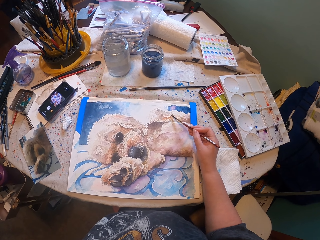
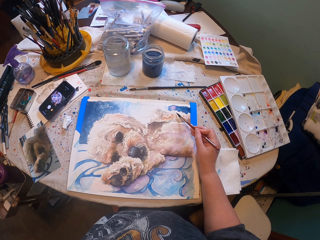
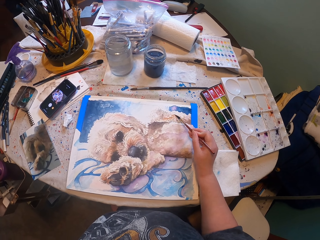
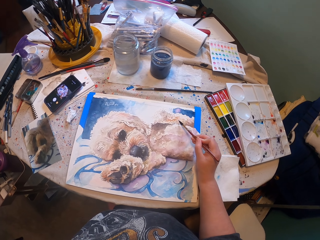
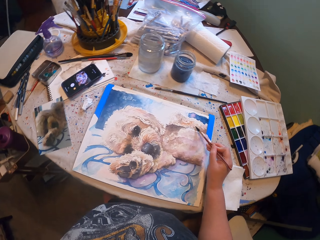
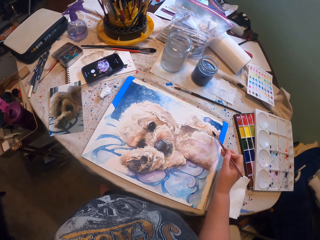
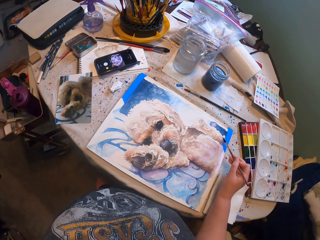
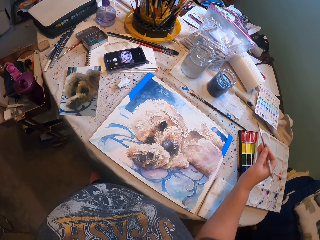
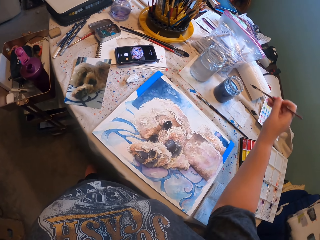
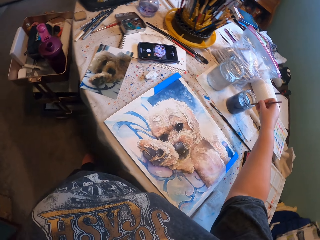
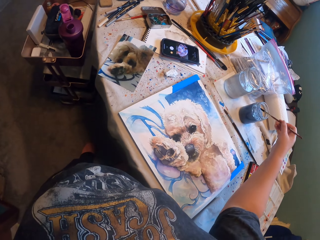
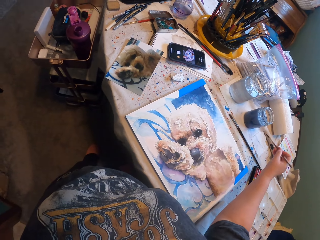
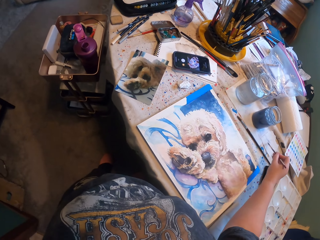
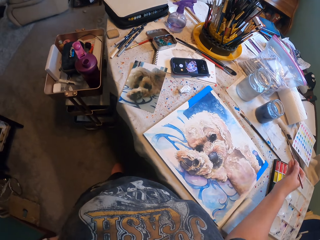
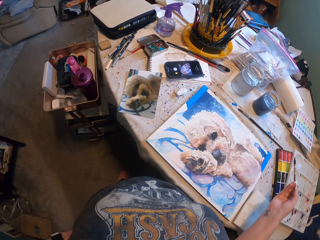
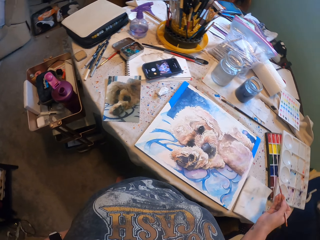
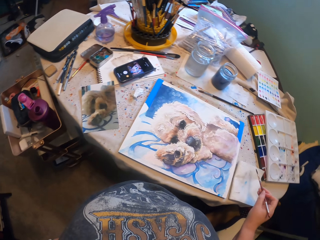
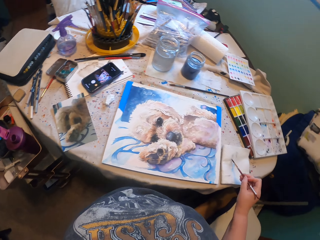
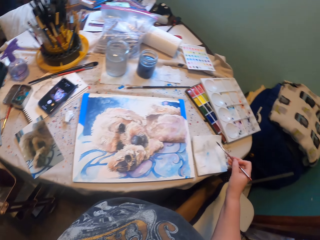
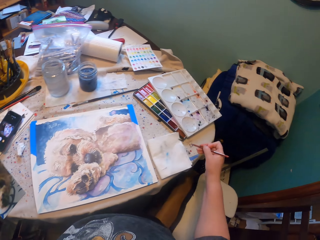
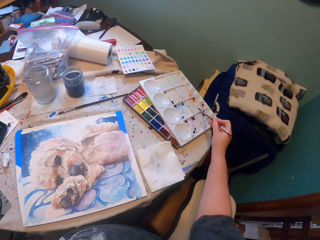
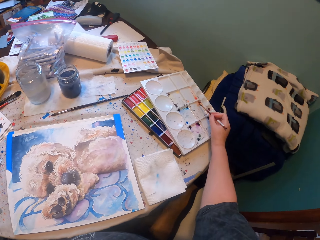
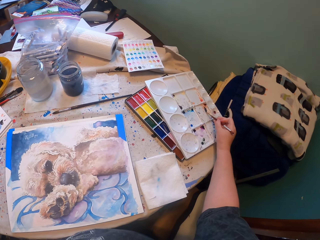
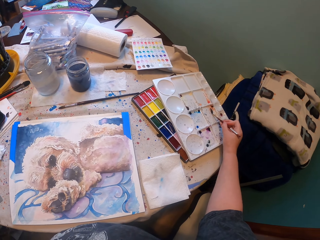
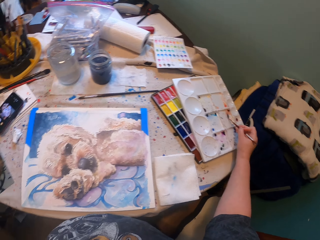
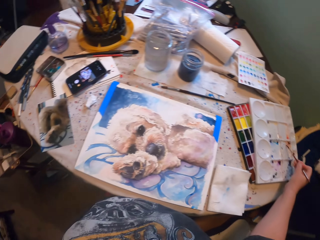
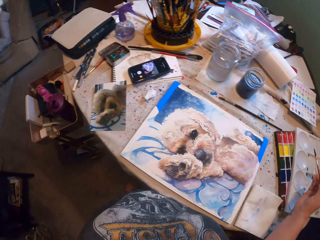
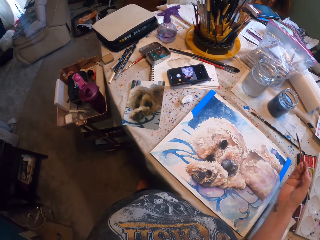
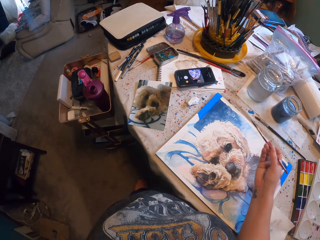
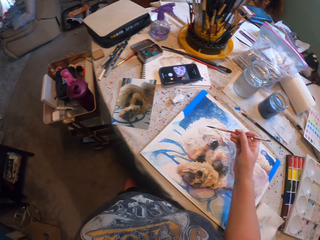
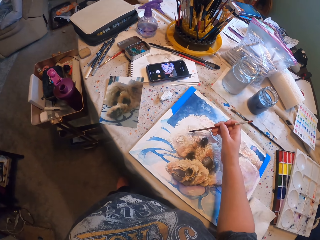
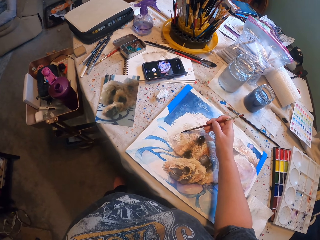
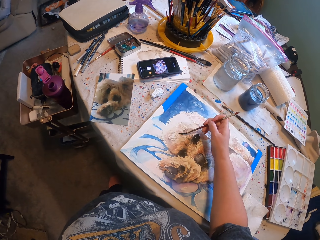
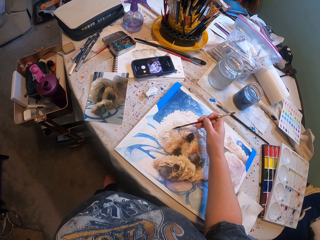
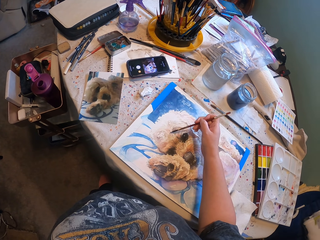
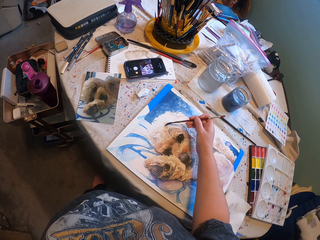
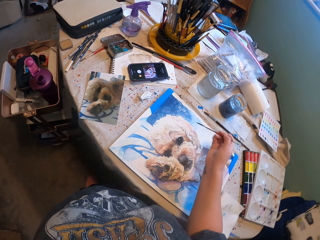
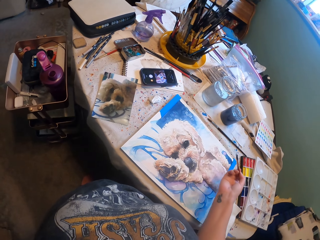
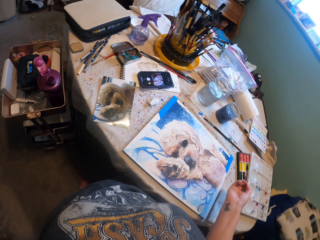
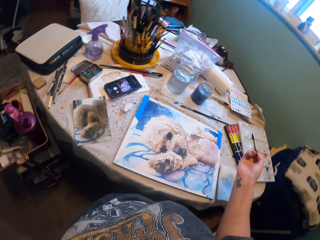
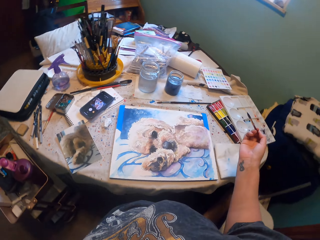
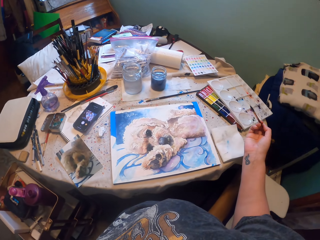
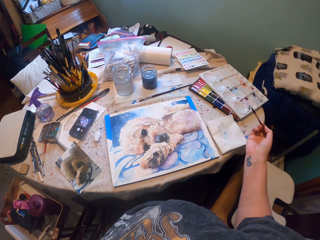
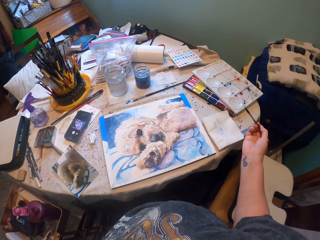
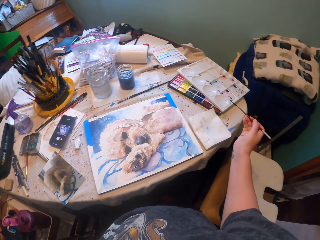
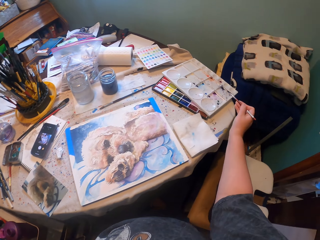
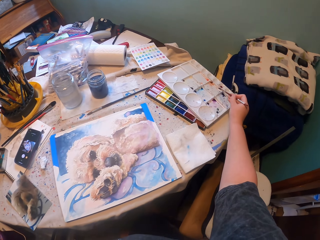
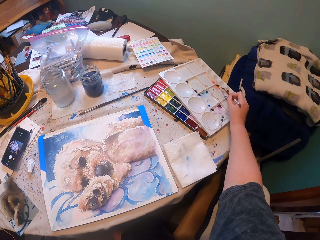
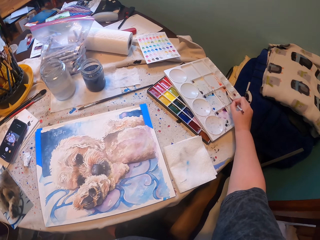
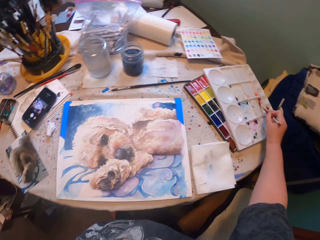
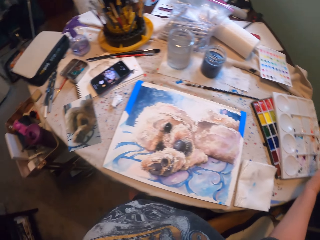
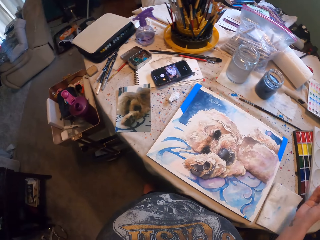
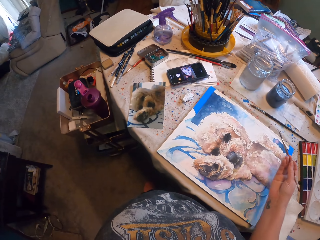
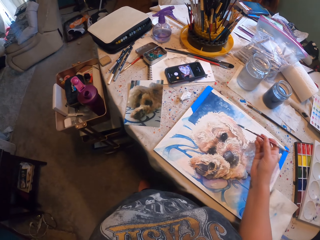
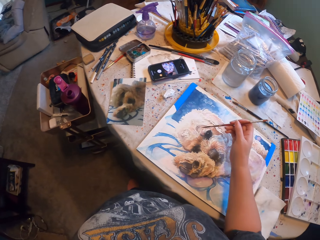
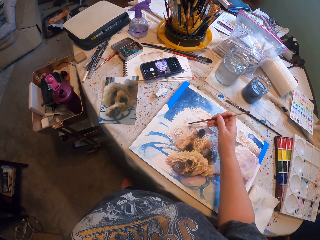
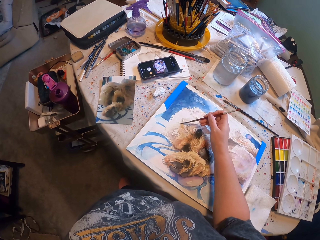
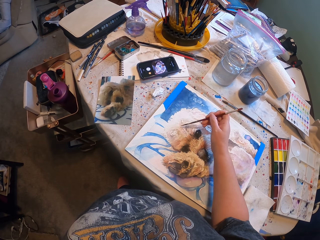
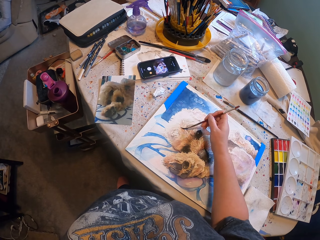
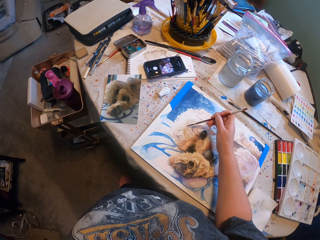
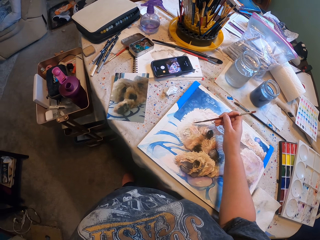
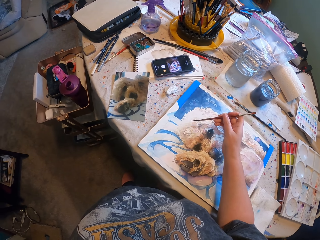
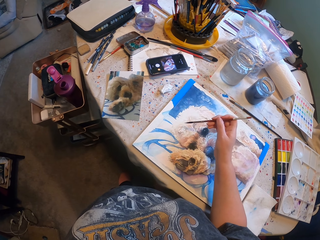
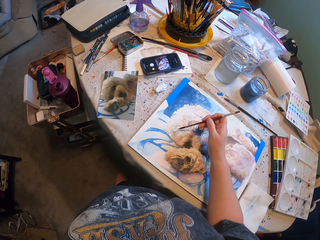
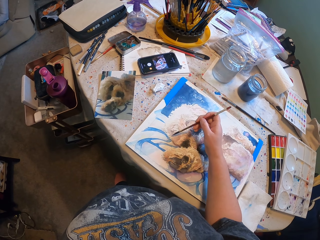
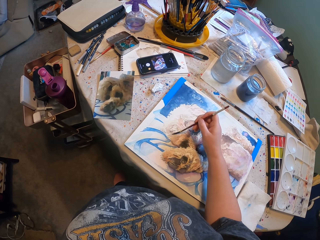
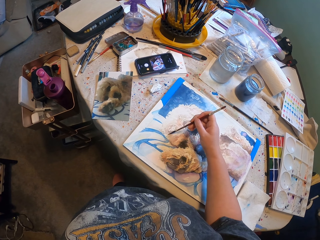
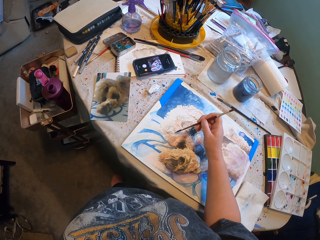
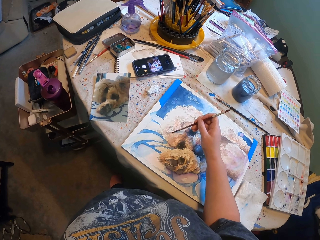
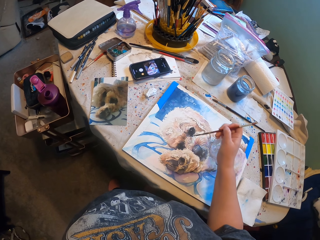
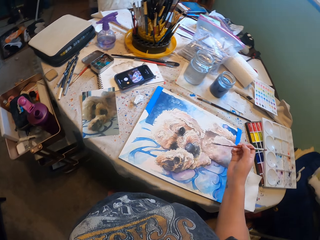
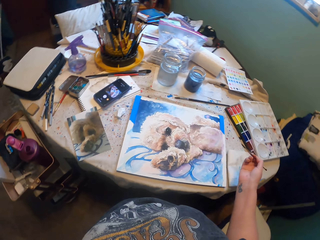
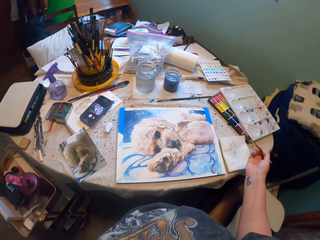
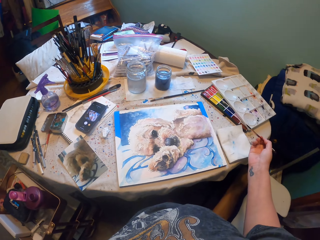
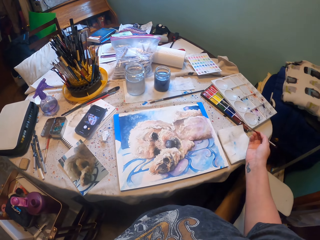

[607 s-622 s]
The camera wearer paints a drawing. They dip a paint brush into blue paint. They collect paint with the paint brush. They paint the drawing. They paint it again. They collect paint with the paint brush. They paint the drawing repeatedly.

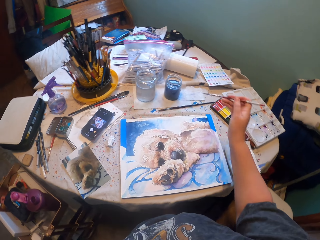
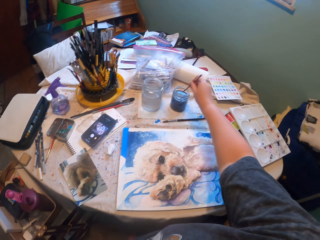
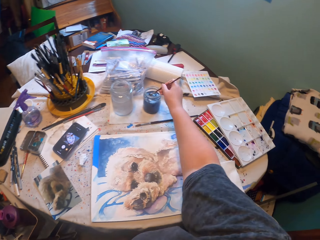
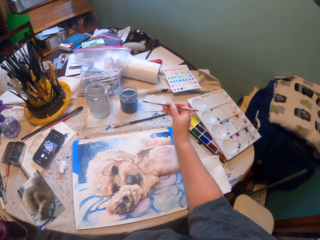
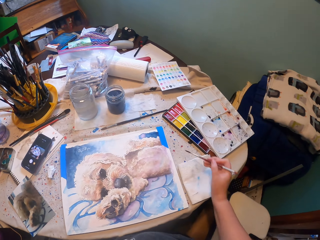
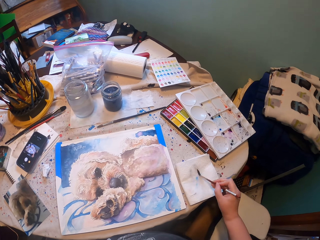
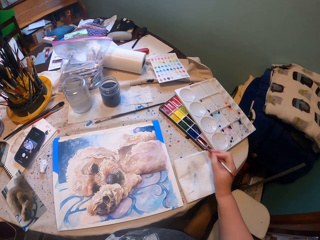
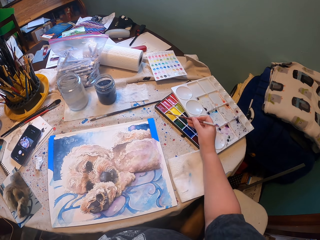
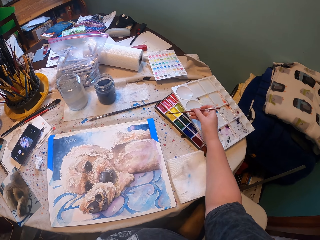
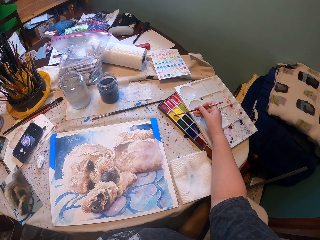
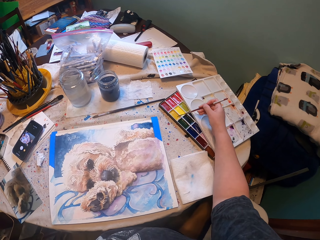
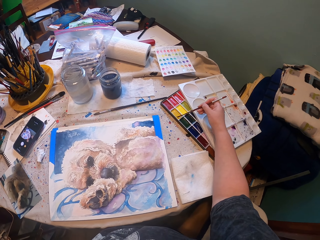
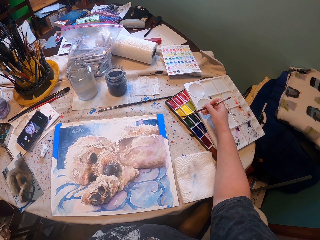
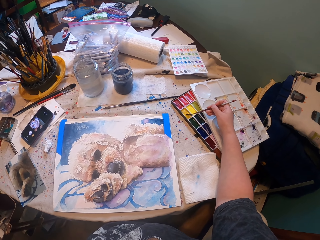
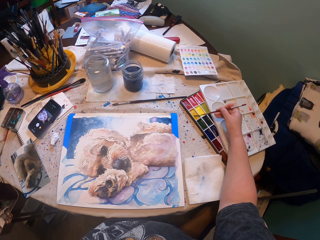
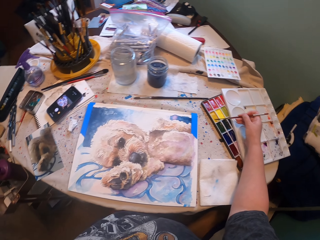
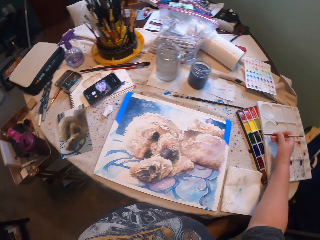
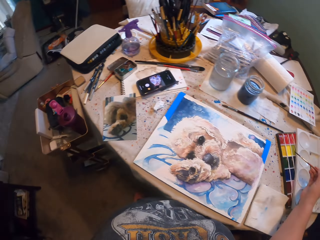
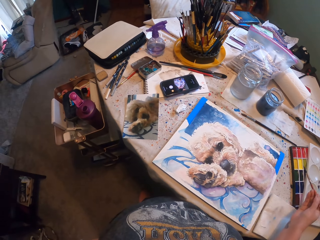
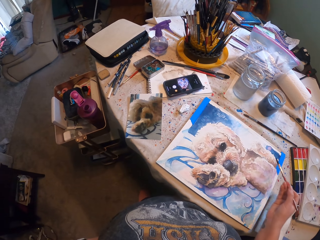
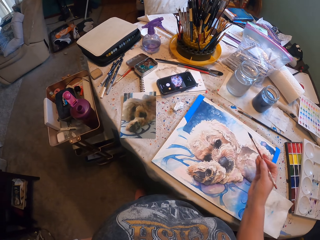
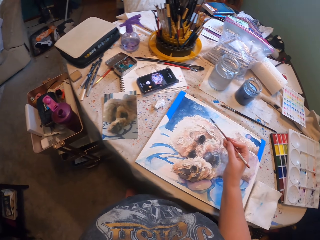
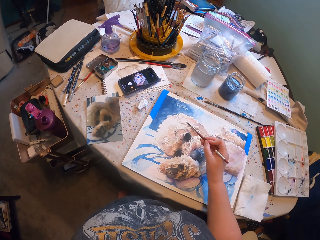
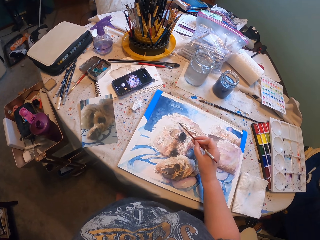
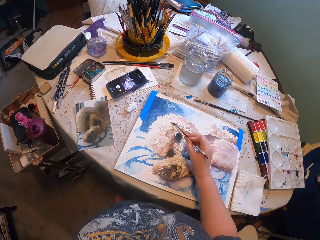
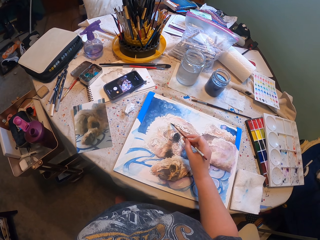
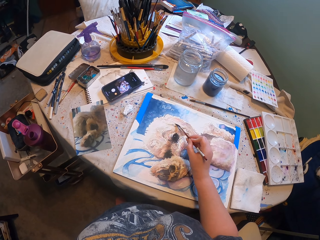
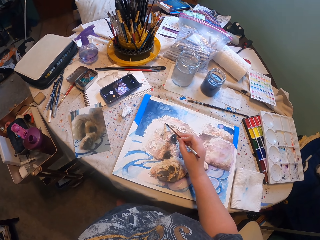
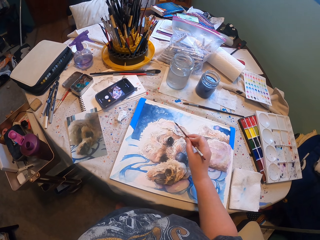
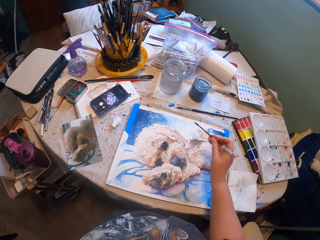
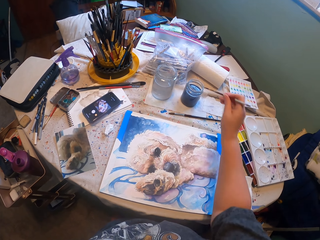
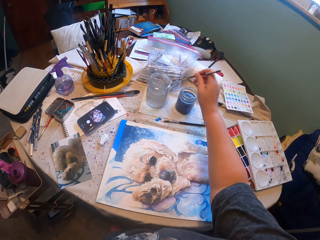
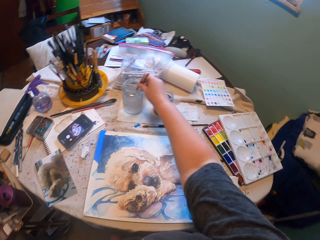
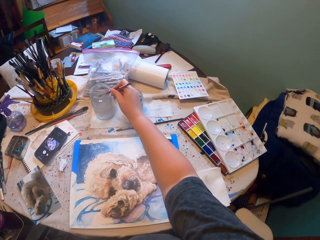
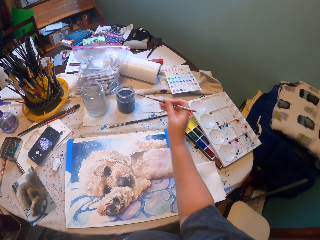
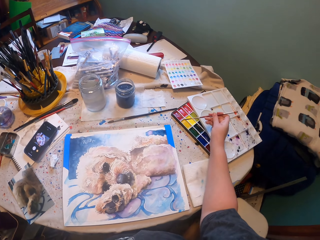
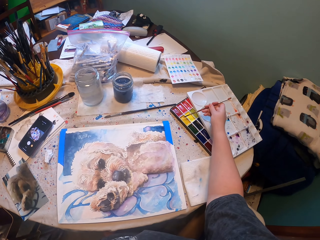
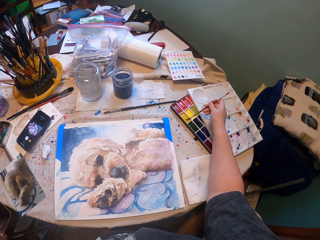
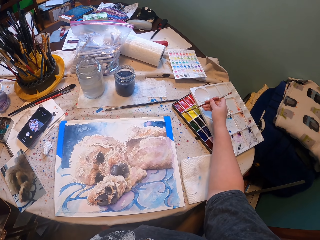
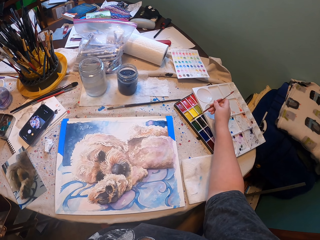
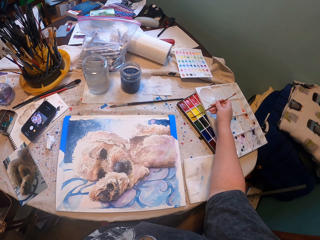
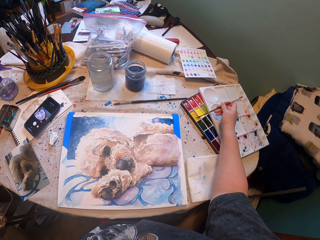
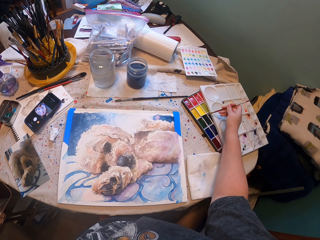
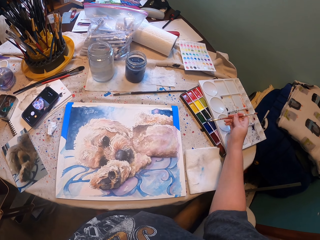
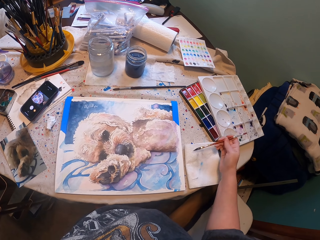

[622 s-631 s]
The camera wearer dips a paint brush into blue paint. They collect paint with the paint brush. They paint a picture. They dip the paint brush into water. They collect paint with the paint brush. They paint the picture.
